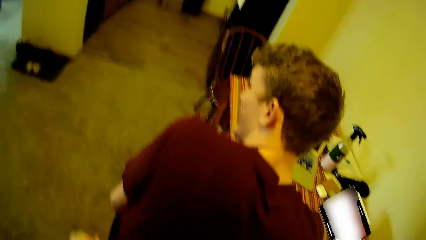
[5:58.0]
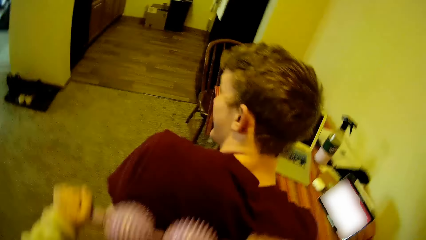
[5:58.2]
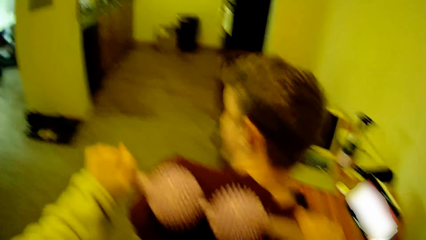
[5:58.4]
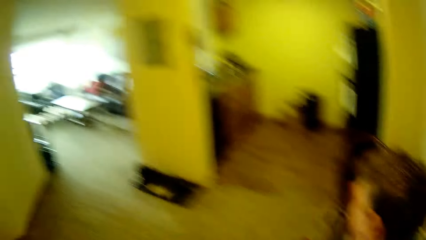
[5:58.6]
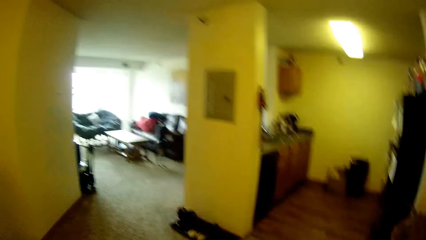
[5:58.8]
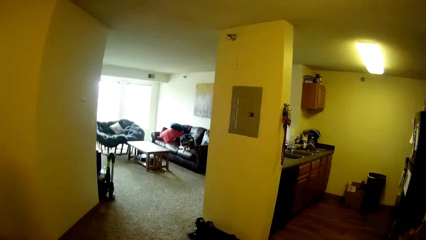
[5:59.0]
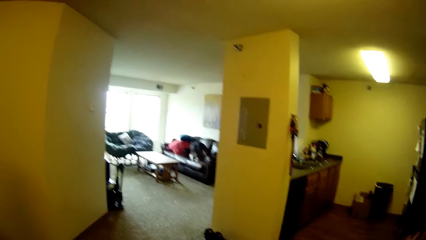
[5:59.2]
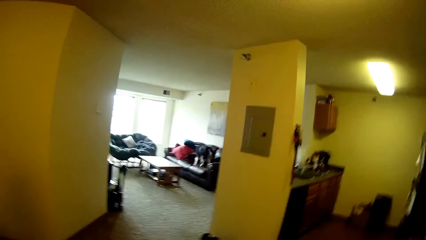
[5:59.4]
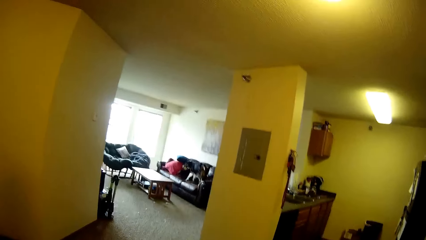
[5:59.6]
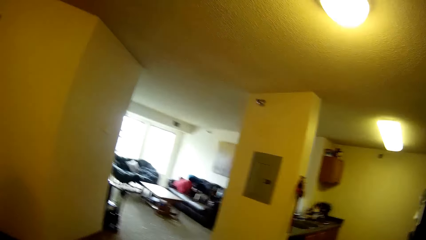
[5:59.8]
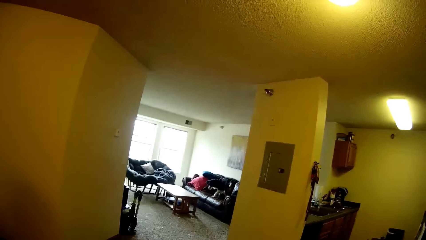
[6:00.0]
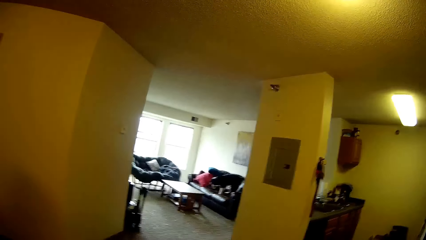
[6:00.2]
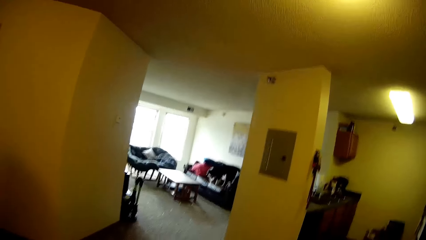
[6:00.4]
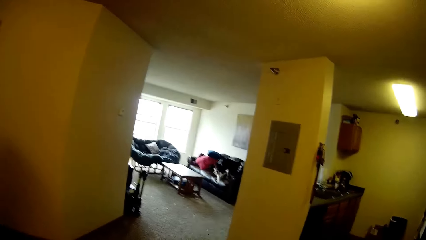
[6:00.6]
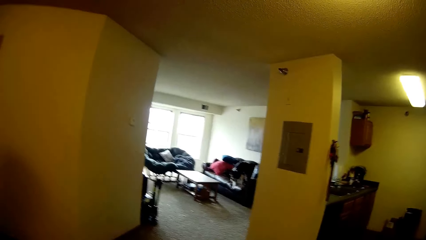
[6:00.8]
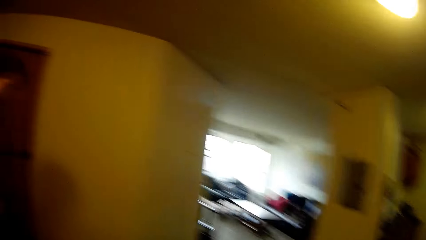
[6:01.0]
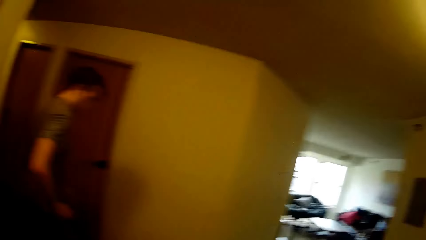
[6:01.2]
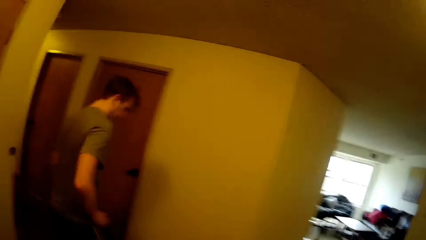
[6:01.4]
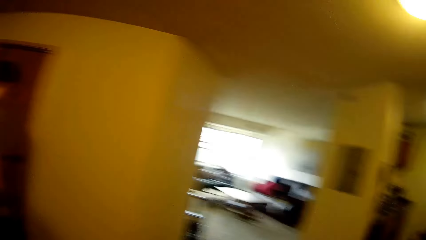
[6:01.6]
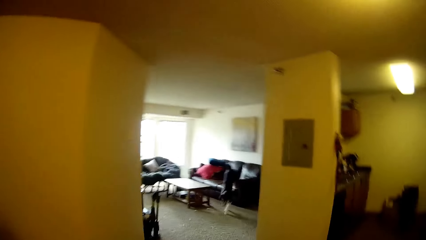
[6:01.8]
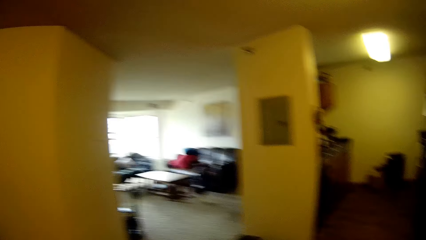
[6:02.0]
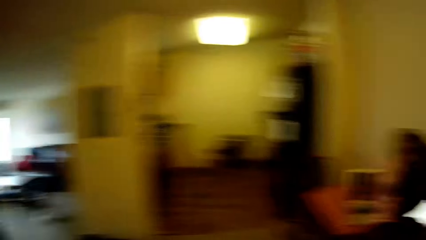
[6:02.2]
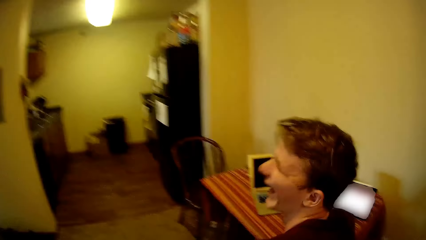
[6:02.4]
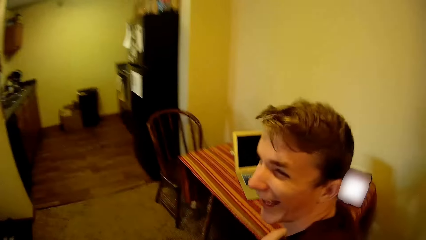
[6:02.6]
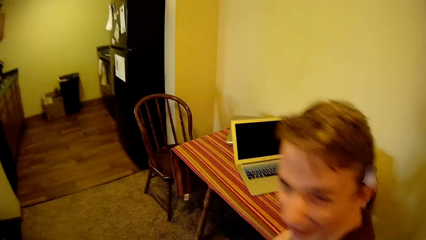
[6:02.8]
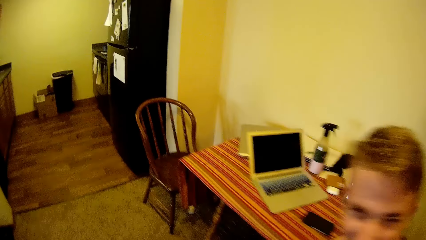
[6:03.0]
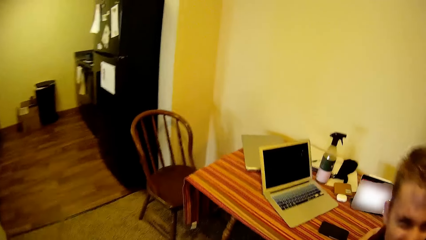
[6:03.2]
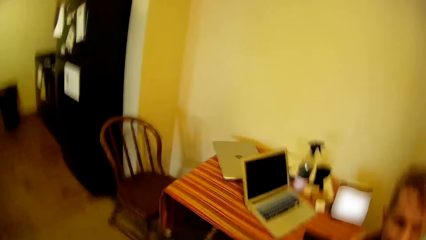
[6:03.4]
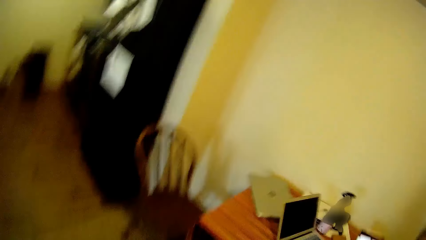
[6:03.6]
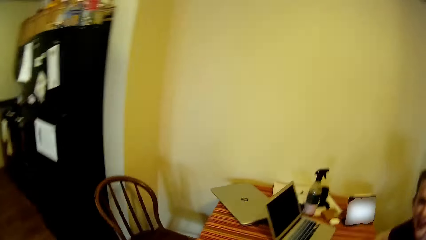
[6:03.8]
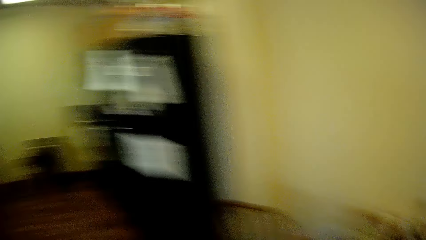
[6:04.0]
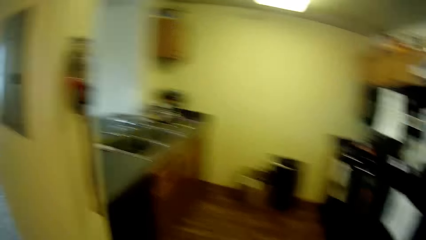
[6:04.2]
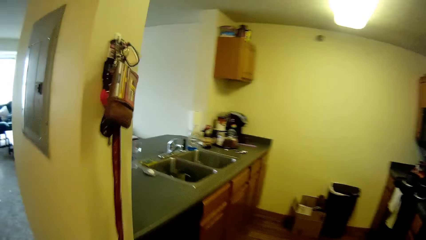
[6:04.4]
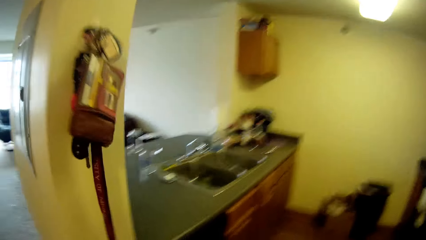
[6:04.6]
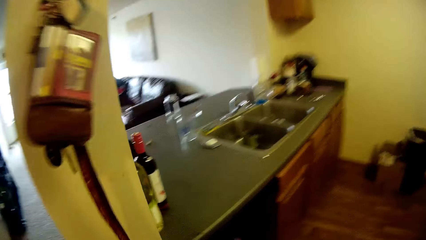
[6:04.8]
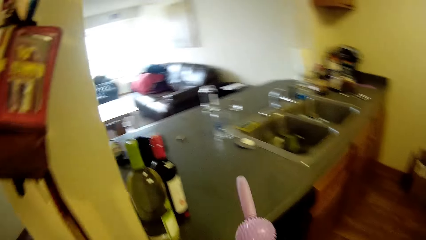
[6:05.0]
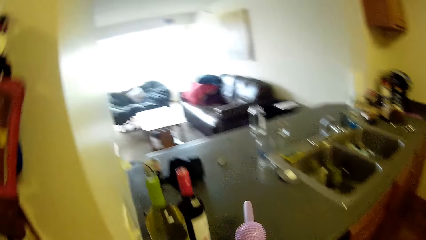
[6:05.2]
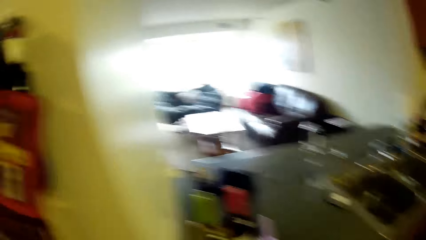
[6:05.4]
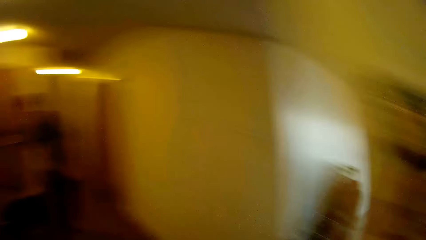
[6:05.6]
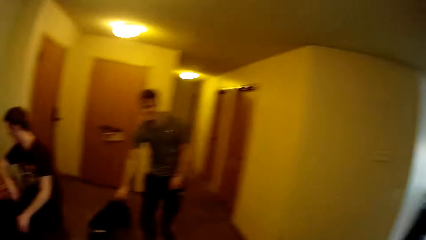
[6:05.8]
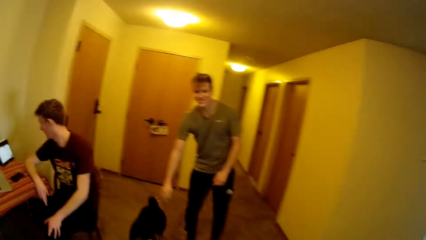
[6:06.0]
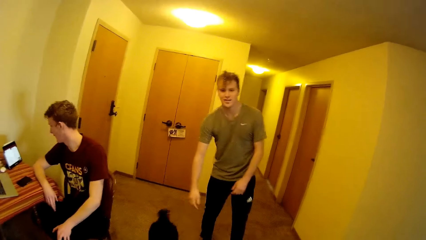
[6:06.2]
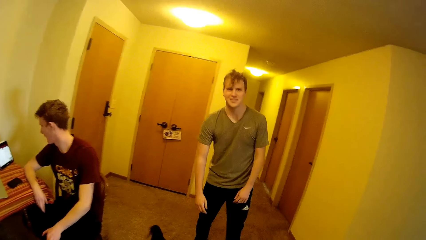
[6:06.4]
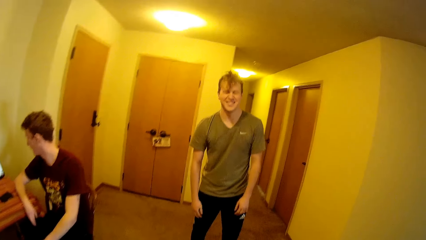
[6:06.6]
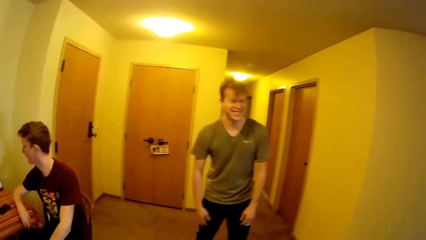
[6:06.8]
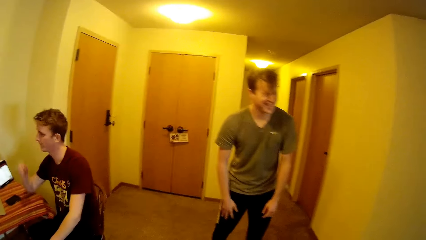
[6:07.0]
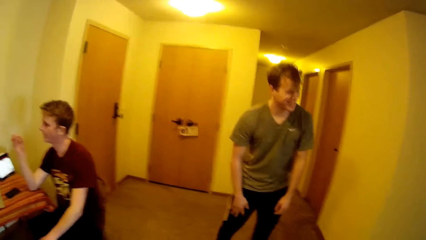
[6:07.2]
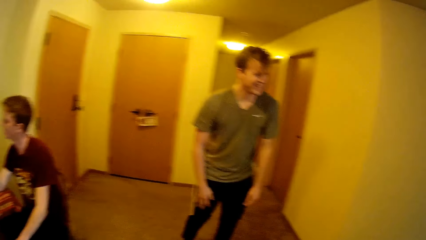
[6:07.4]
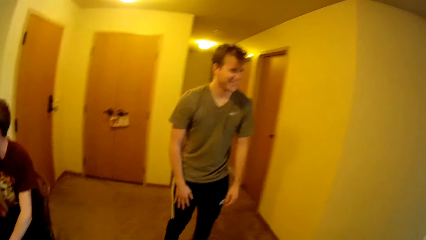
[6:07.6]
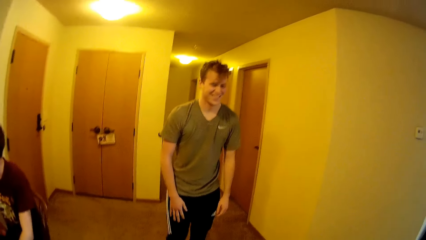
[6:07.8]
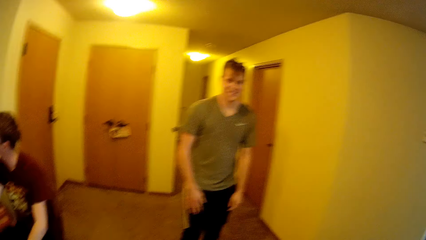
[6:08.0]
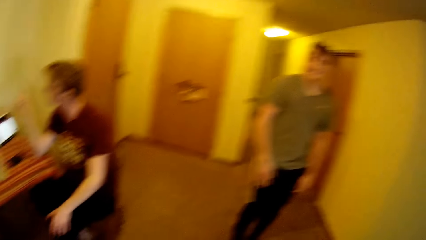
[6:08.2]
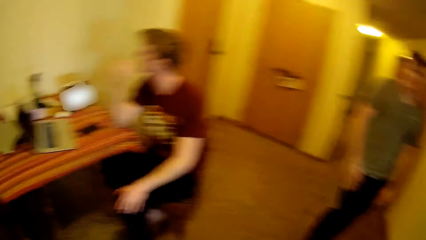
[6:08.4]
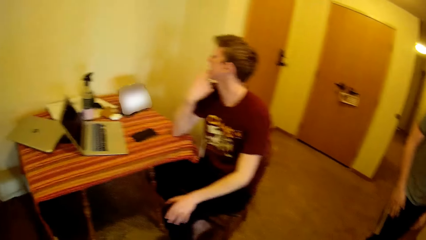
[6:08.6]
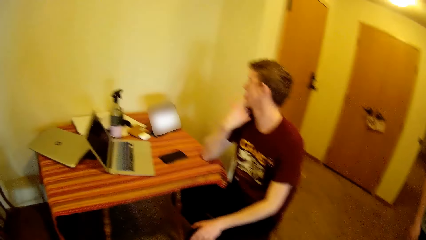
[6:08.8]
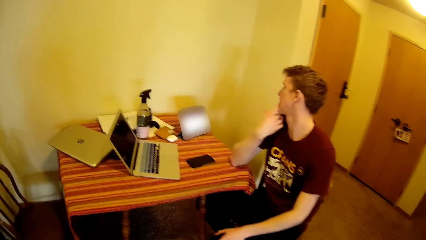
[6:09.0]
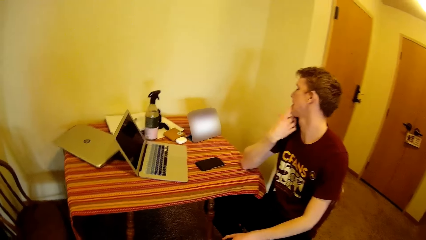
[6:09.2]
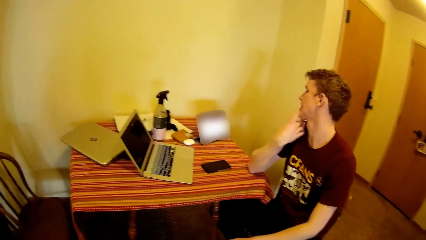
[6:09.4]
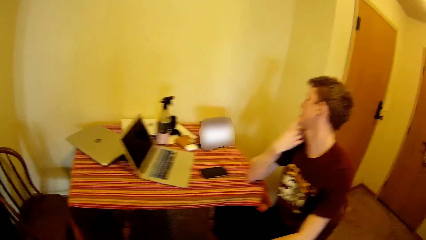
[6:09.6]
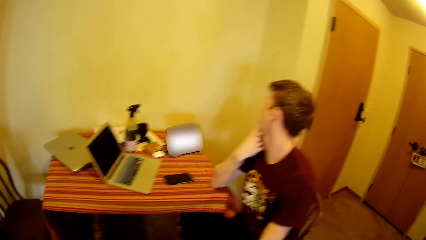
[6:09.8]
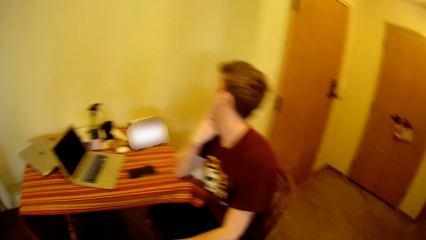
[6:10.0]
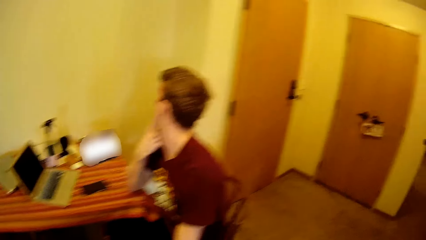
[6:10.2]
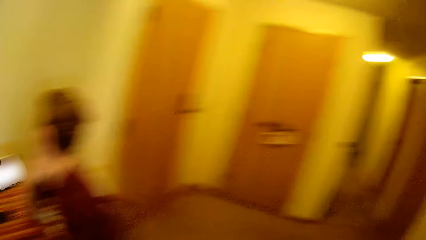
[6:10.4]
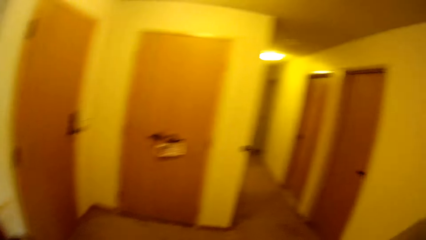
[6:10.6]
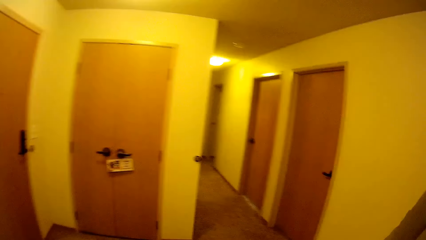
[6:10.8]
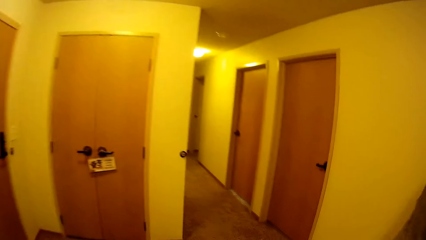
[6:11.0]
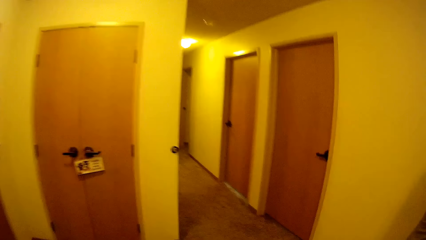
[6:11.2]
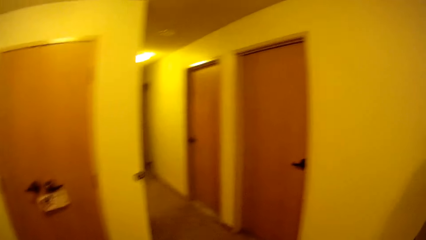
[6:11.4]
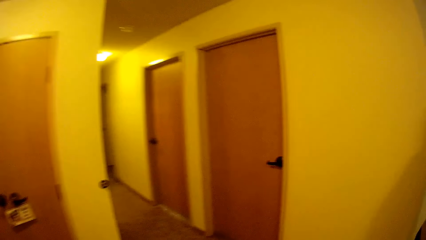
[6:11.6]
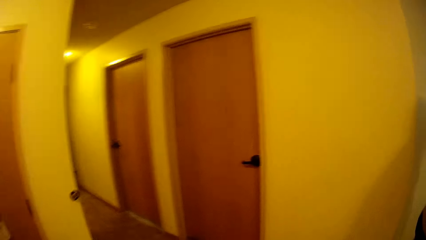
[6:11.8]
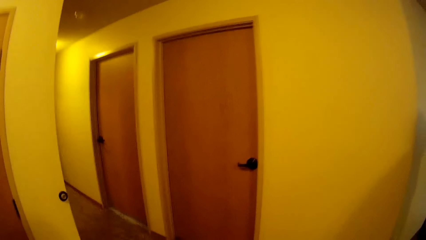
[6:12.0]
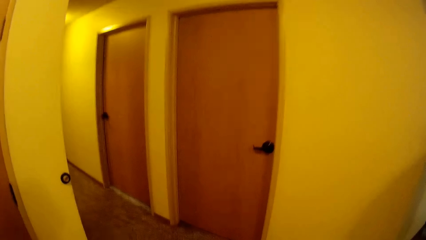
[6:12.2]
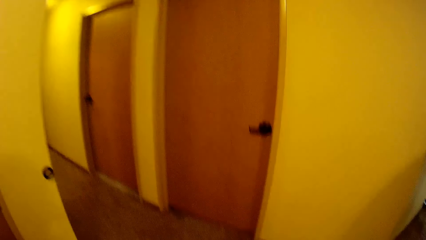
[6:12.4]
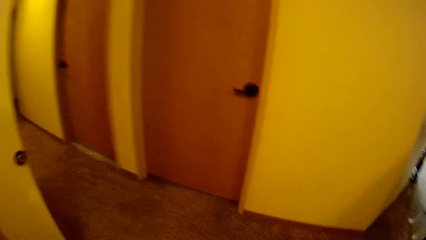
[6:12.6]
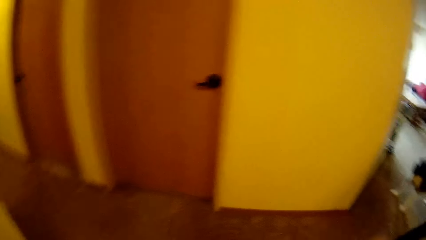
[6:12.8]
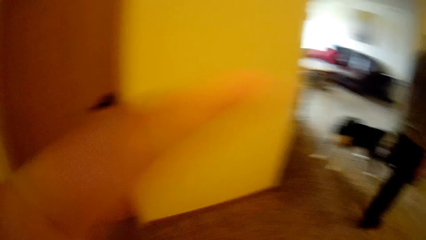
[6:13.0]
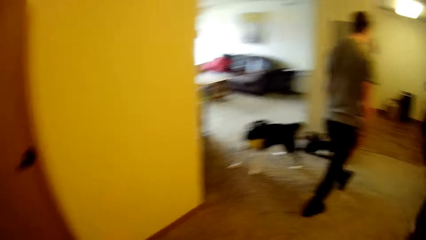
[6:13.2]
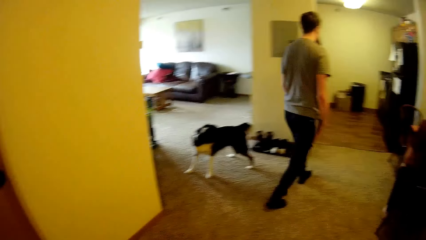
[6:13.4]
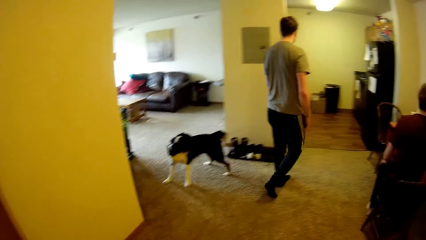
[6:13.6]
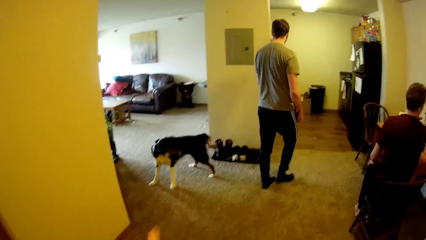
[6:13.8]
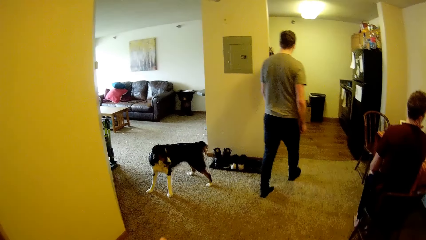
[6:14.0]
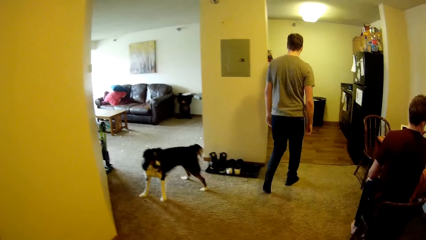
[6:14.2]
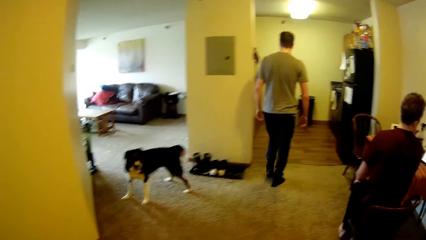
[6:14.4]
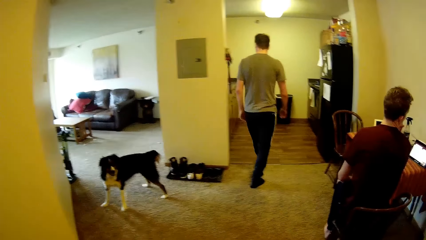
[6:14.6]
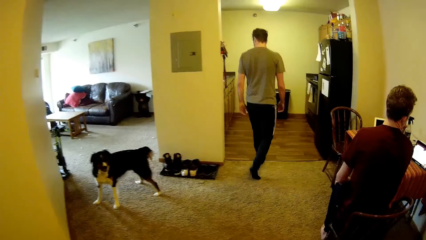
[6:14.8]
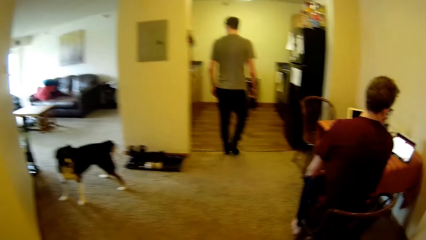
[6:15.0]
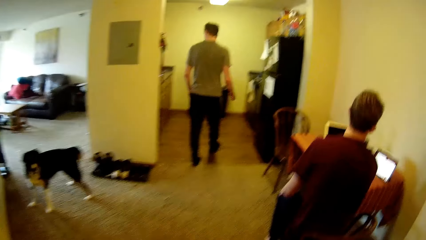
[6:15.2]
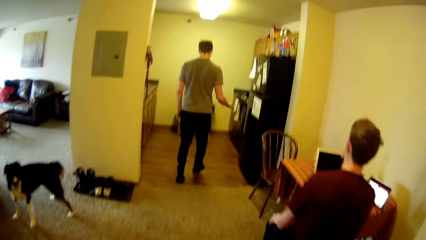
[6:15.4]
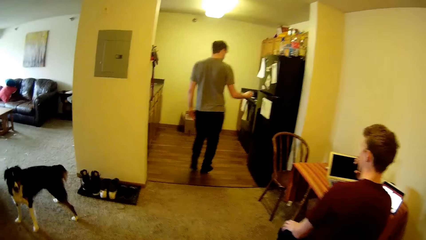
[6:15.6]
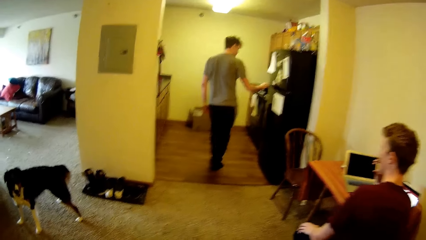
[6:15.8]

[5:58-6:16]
The dog jumps on a sitting room couch. A man turns back. The camera wearer drops the rubber massager on a kitchen slab. The man stares at a laptop on a dining table. He watches on his phone. Another man walks into the kitchen.
